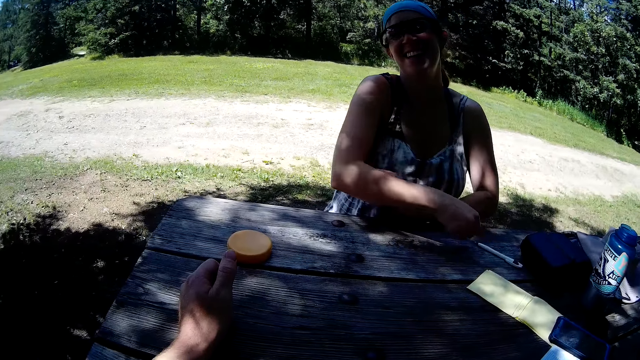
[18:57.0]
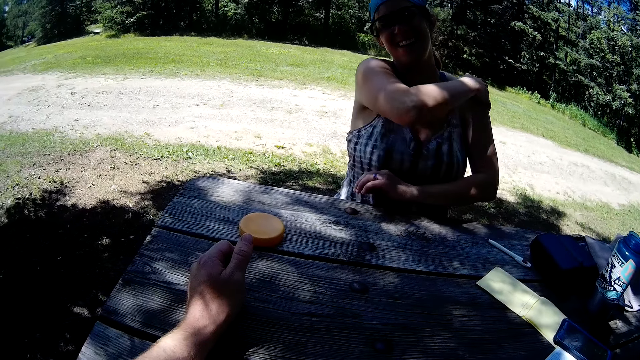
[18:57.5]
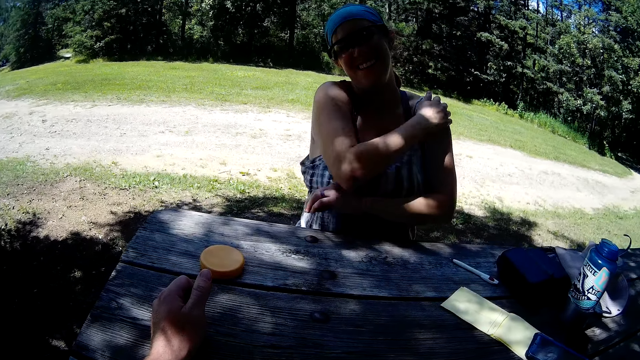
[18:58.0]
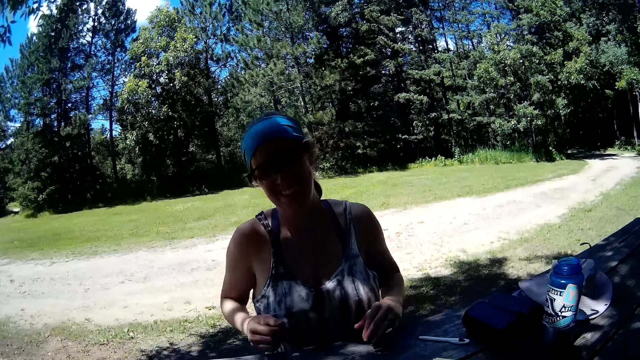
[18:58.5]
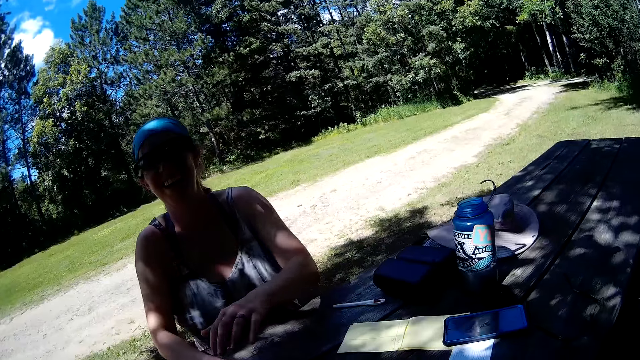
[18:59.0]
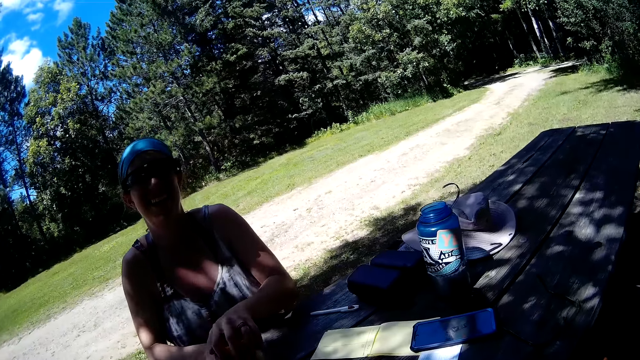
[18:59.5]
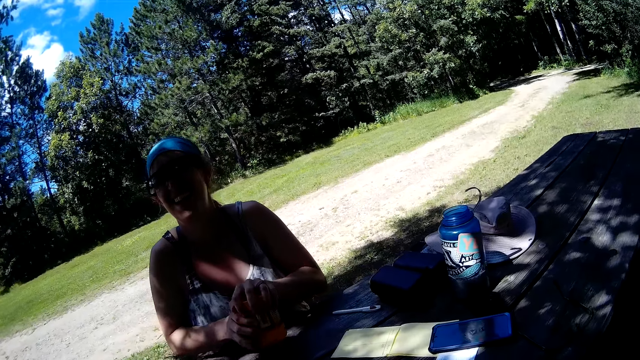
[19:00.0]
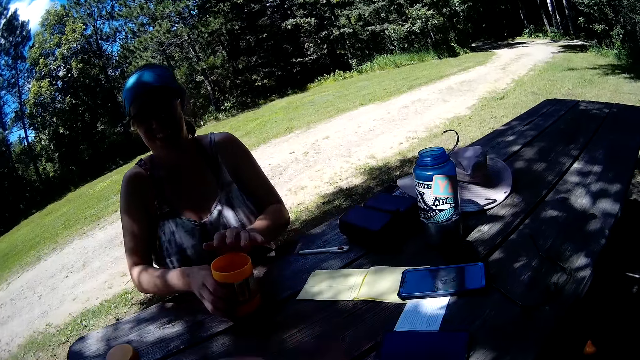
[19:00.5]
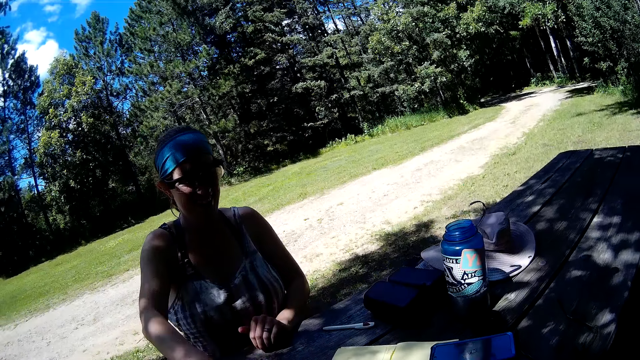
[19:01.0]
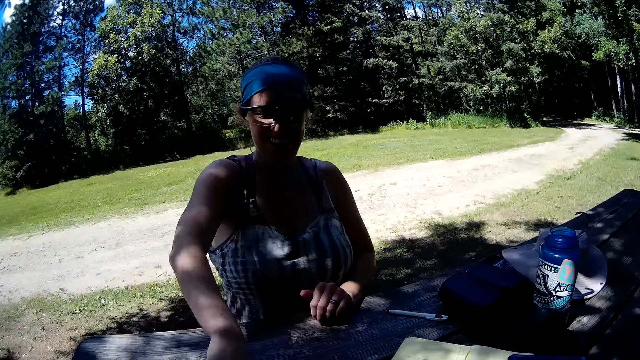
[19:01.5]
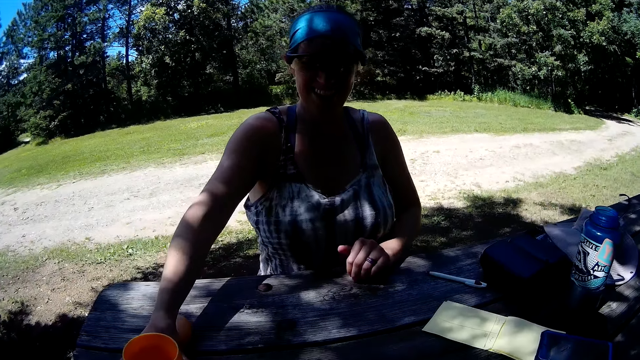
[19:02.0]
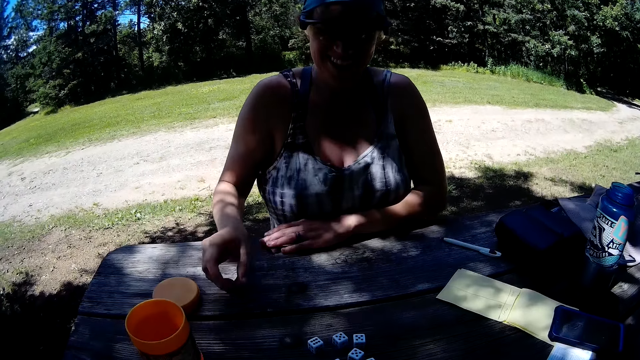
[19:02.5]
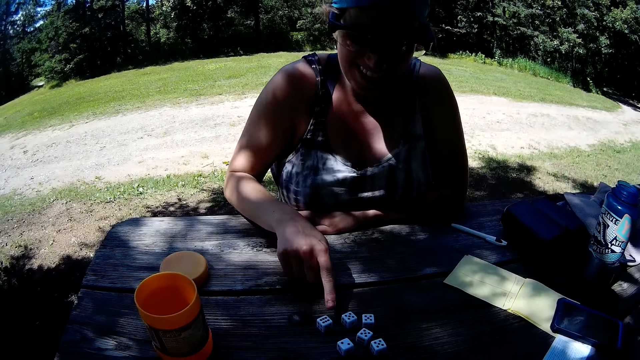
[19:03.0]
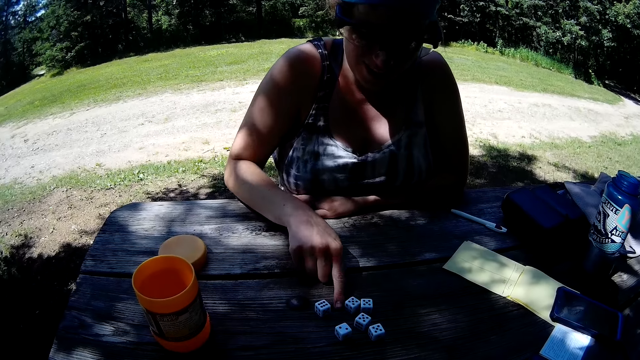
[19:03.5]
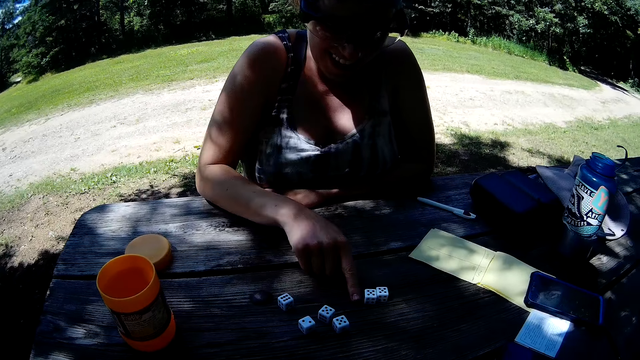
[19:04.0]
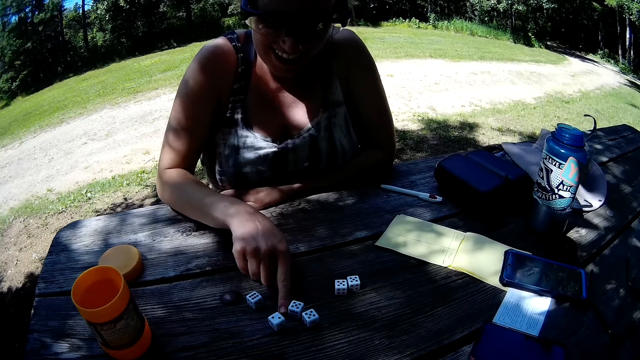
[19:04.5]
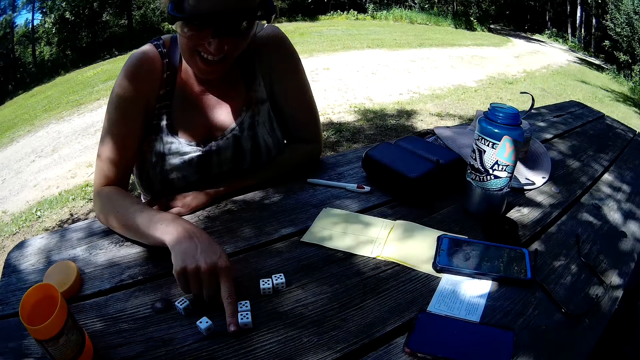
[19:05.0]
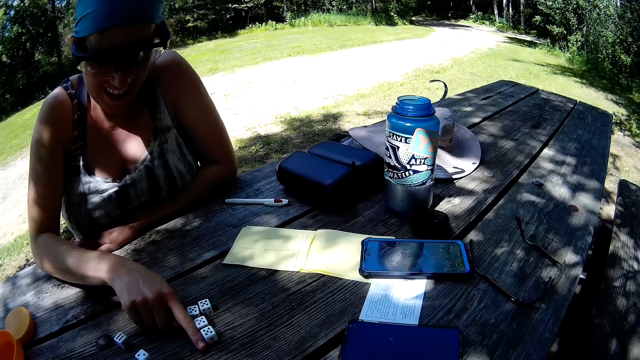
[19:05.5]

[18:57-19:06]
The lady puts the pen in her right hand on the table. The lady rubs her body with her right hand. The camera wearer passes the container to the lady. The lady interacts with the camera wearer. The lady picks up the container, shakes the container in her hands, pours dominos from the container in her right hand on the table, puts the container on the table, and adjusts the dominos on the table with her right hand.

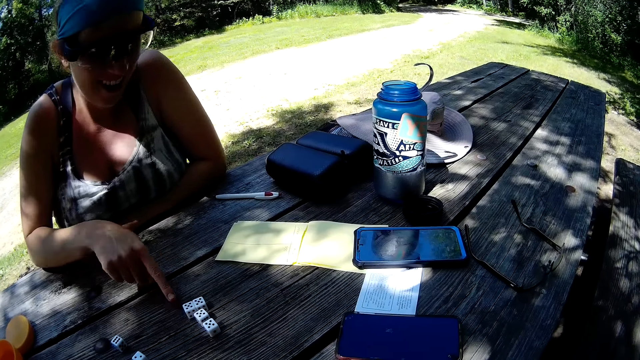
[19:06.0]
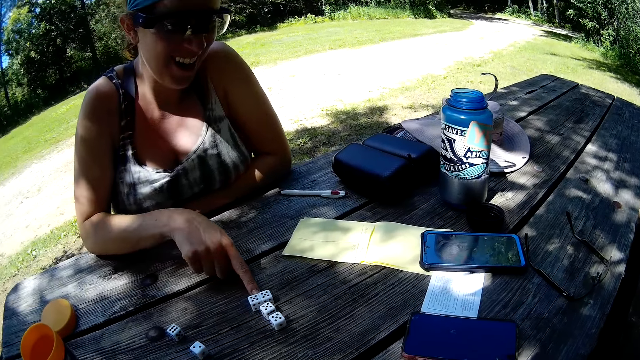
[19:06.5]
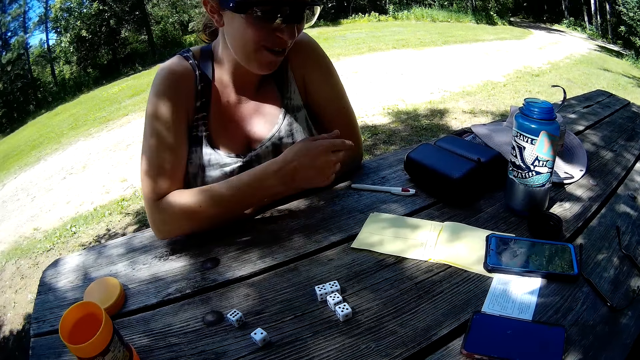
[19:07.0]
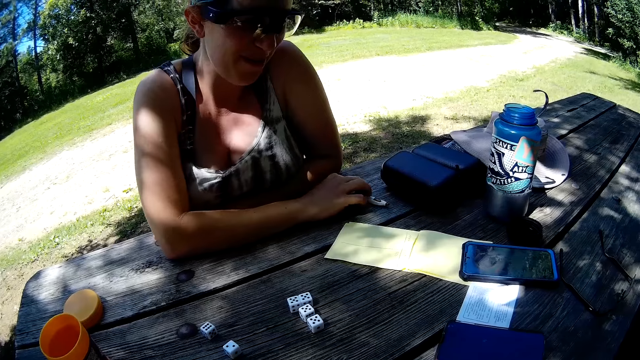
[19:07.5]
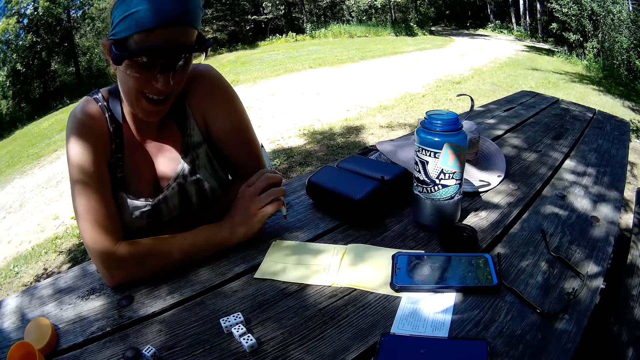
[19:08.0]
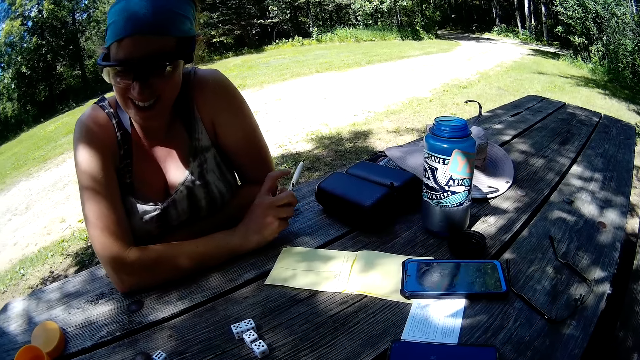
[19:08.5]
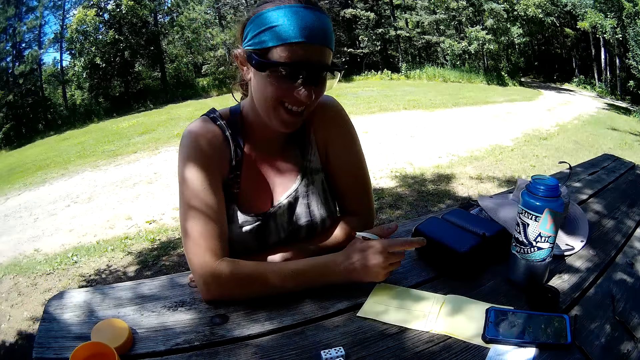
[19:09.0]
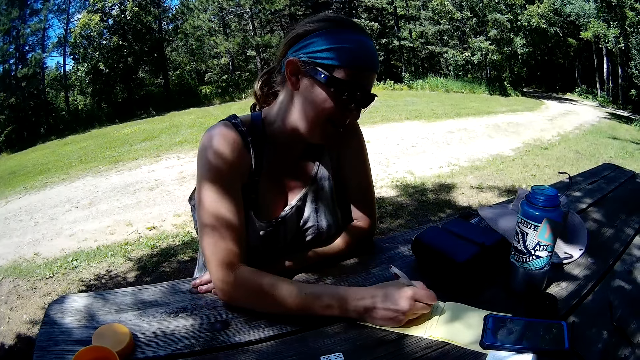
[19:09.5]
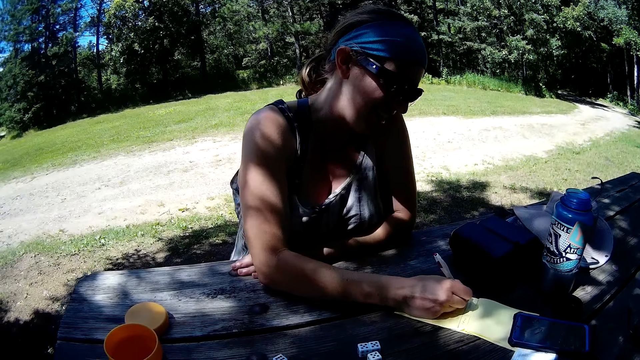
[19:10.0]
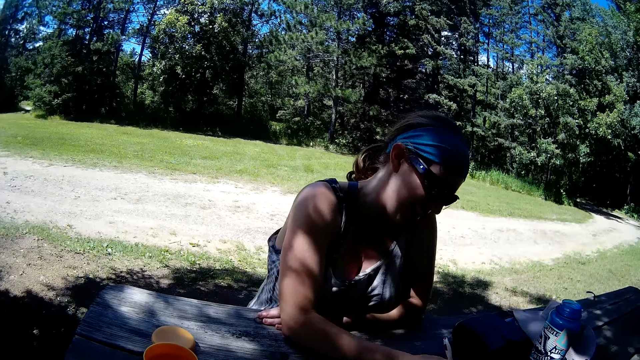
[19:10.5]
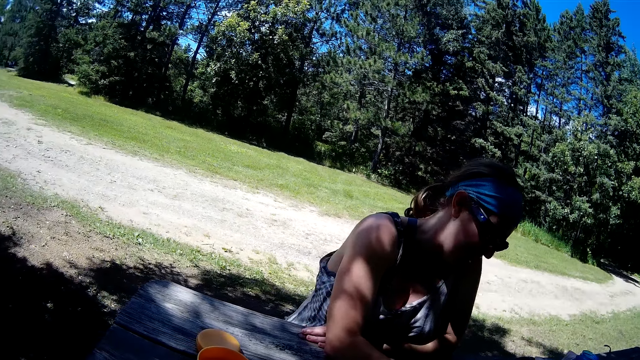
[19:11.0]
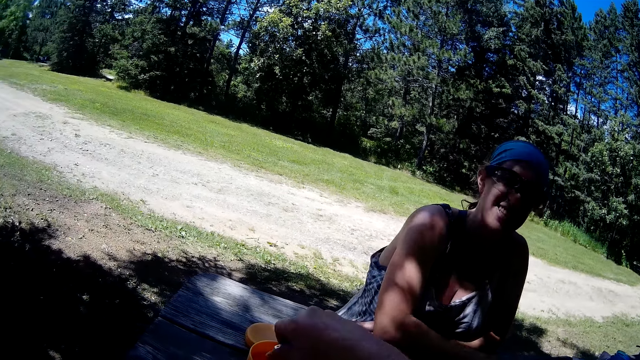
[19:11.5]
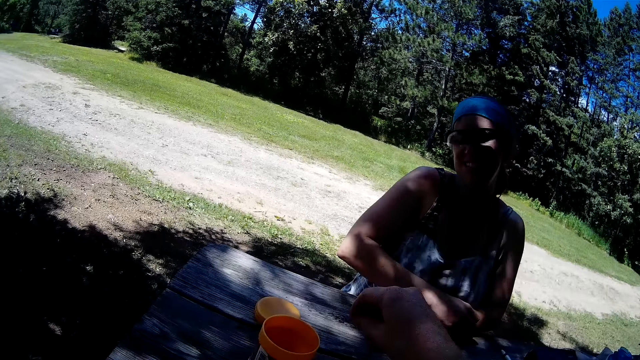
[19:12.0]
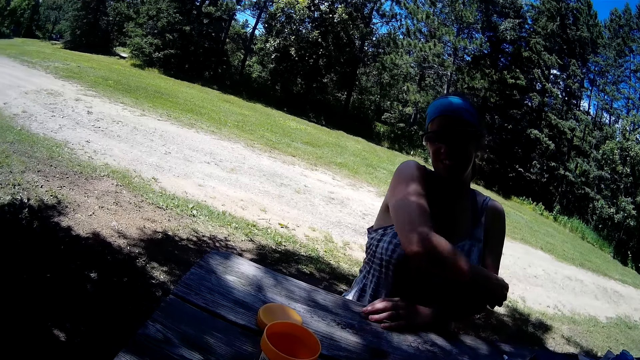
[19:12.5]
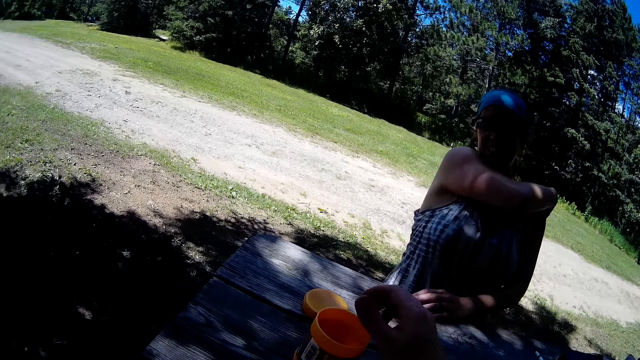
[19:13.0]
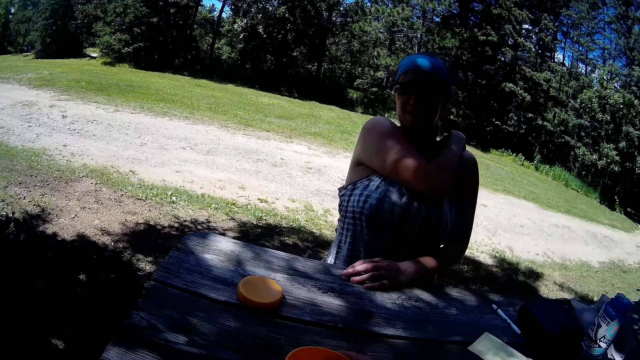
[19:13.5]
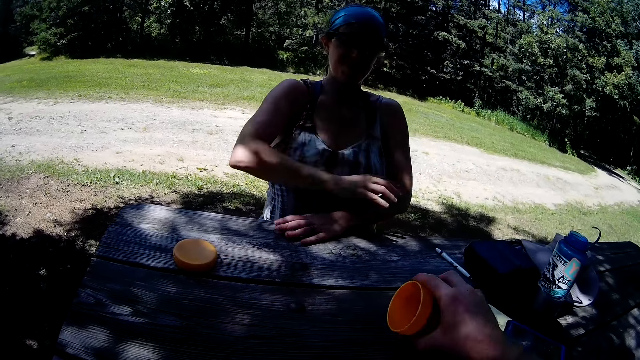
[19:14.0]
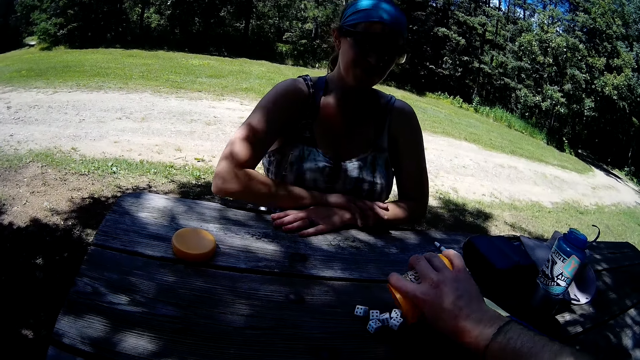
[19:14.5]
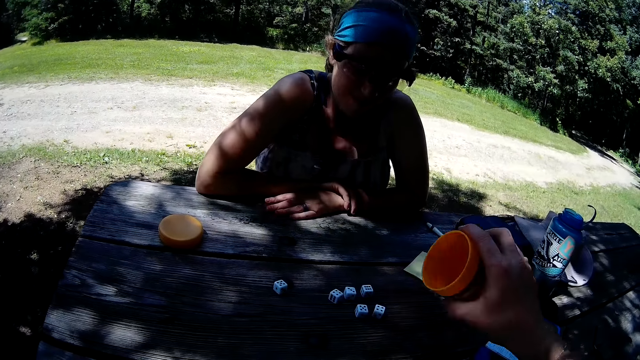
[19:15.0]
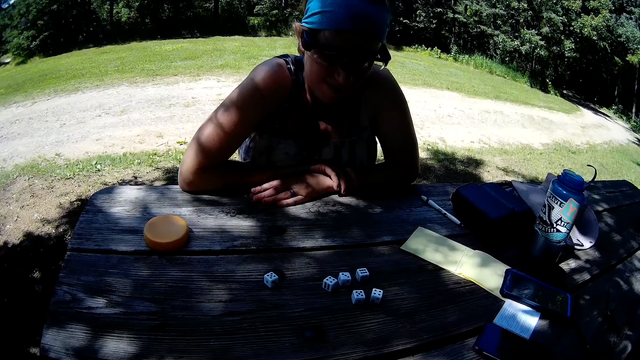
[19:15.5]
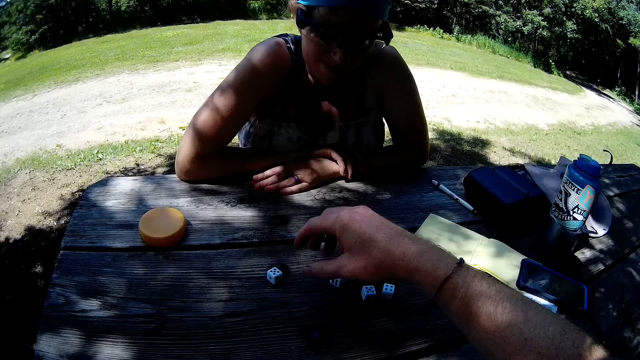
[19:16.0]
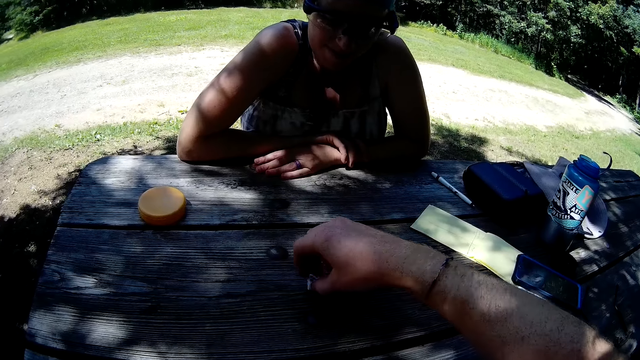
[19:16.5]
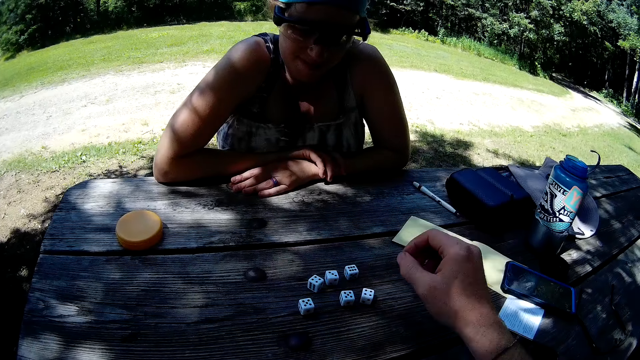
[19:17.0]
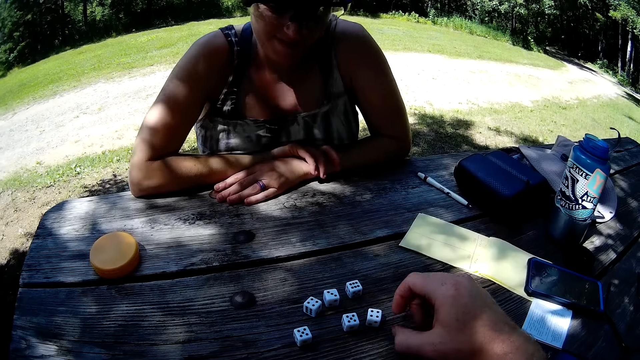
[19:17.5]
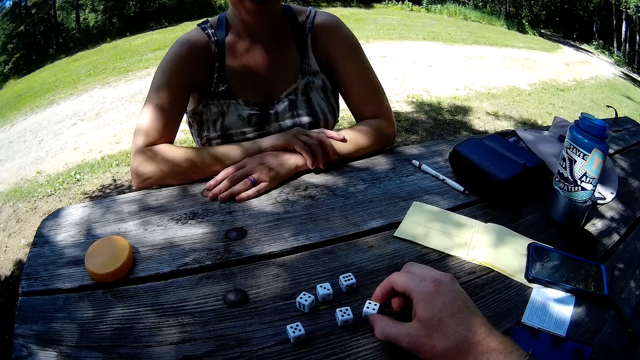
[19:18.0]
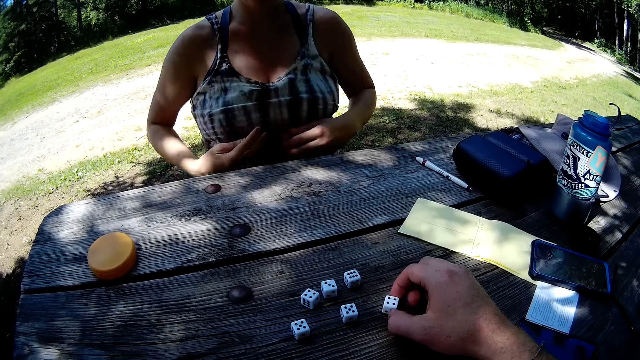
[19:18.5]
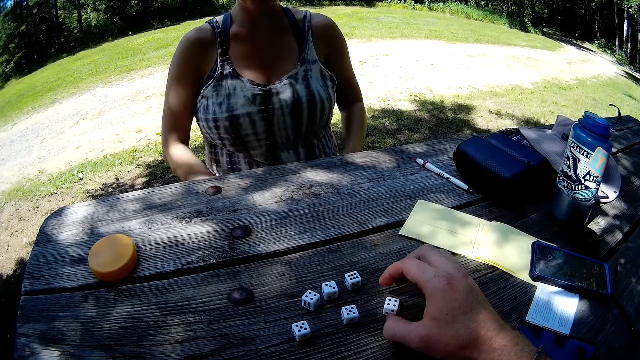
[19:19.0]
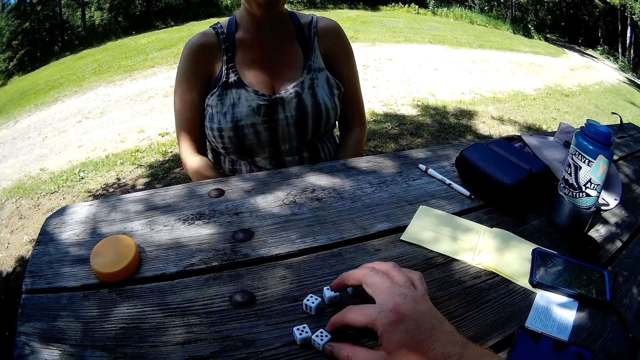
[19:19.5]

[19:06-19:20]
The lady picks up the pen on the table with her right hand. The lady writes in the notepad. The camera wearer looks around. He puts dominos in the container or dice cup on the table with his right hand. He picks dominos on the table with his right hand. He puts dominos in the container on the table with his right hand. He picks up the container with his right hand. He shakes the dice cup. He pours dominos from the container in his right hand on the table. He puts the container on the table. He adjusts the dominos on the table with his right hand.
